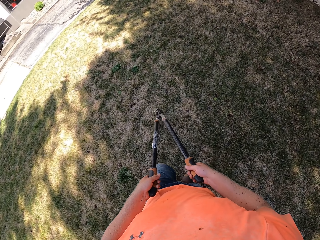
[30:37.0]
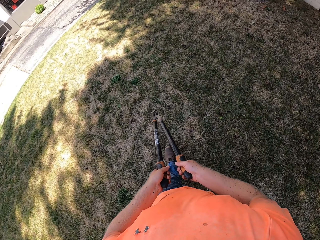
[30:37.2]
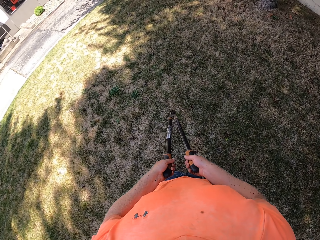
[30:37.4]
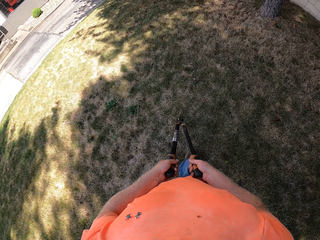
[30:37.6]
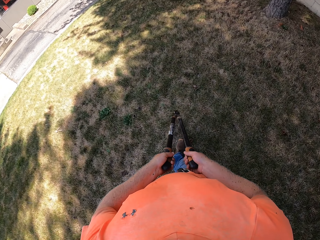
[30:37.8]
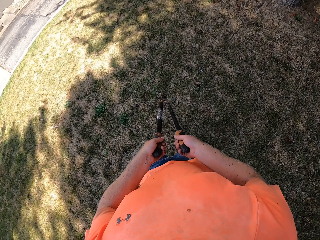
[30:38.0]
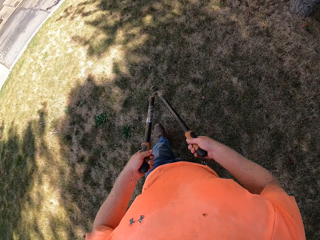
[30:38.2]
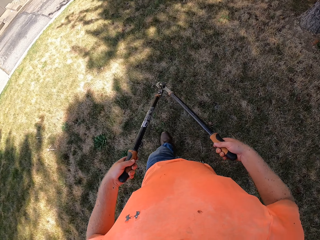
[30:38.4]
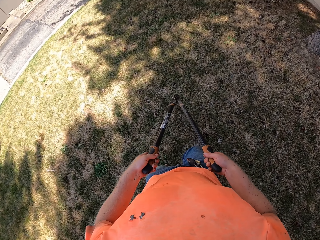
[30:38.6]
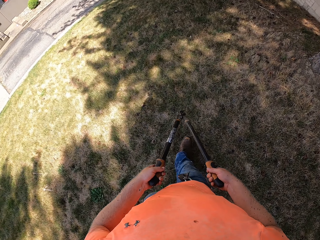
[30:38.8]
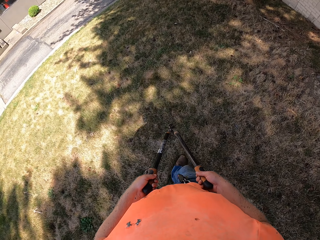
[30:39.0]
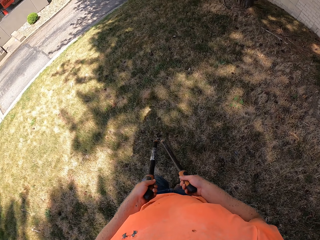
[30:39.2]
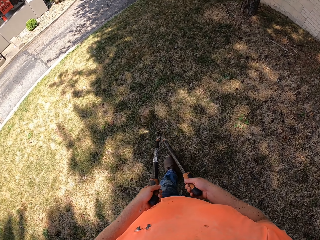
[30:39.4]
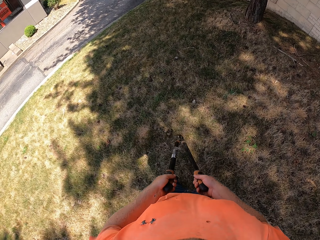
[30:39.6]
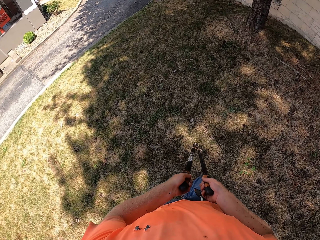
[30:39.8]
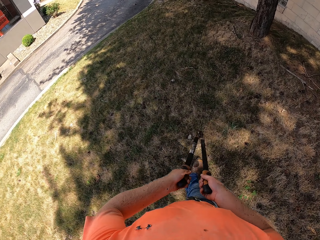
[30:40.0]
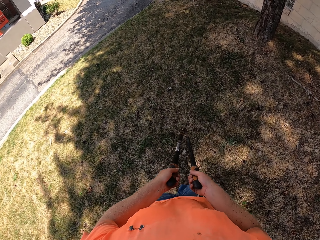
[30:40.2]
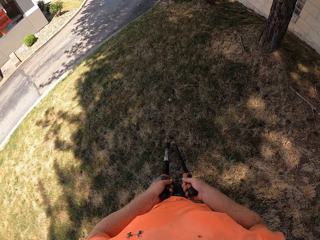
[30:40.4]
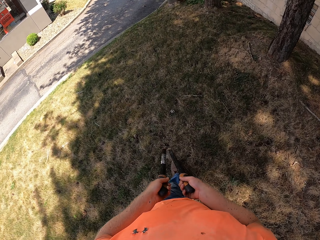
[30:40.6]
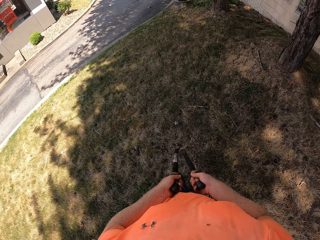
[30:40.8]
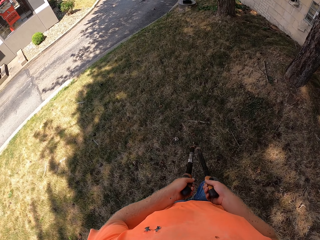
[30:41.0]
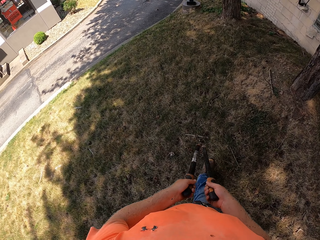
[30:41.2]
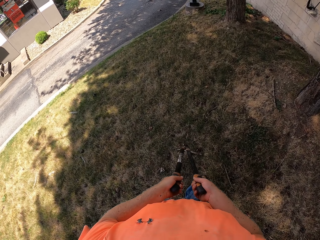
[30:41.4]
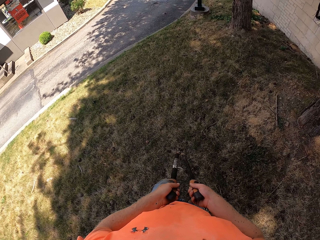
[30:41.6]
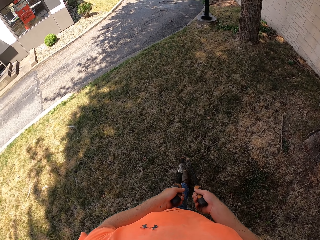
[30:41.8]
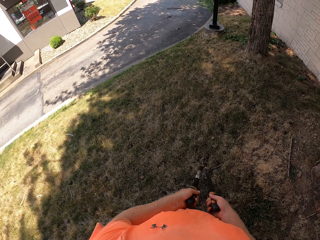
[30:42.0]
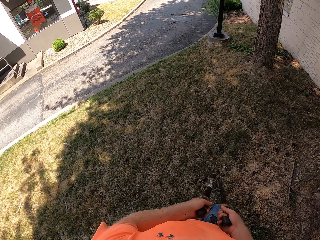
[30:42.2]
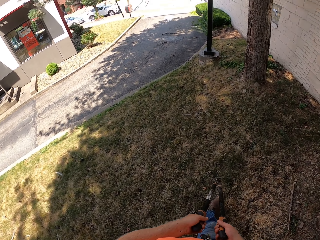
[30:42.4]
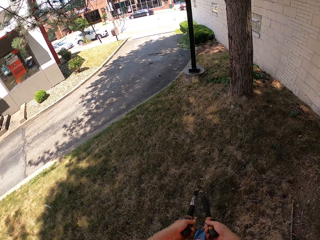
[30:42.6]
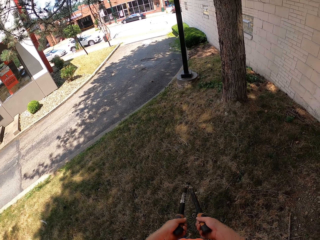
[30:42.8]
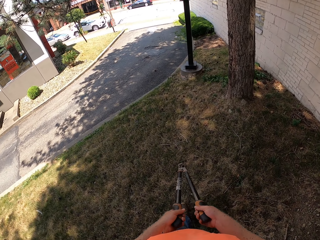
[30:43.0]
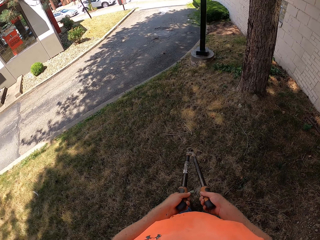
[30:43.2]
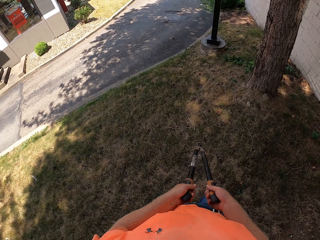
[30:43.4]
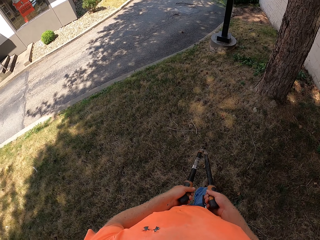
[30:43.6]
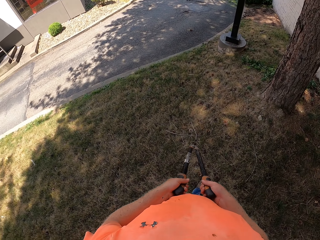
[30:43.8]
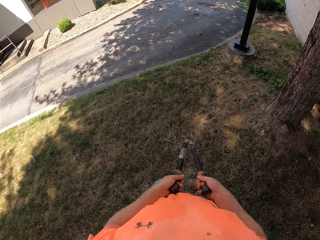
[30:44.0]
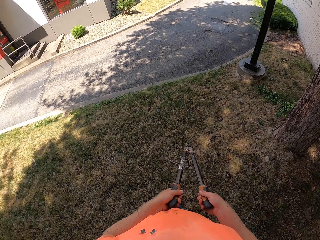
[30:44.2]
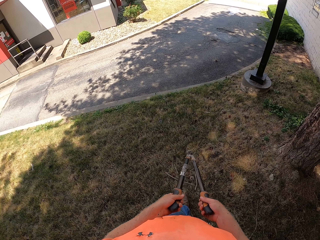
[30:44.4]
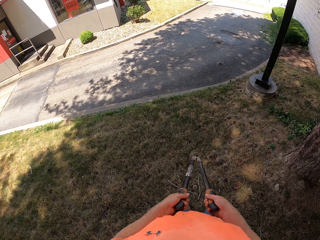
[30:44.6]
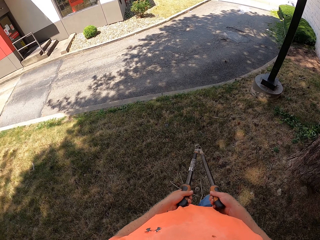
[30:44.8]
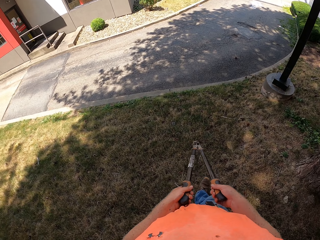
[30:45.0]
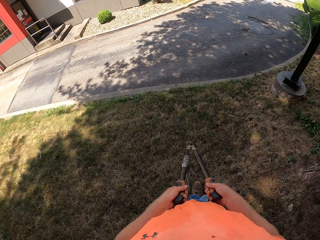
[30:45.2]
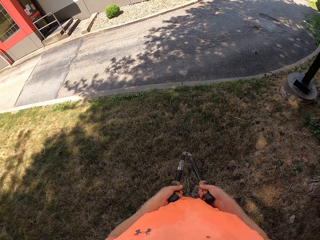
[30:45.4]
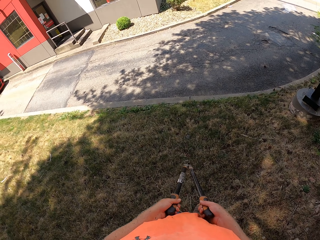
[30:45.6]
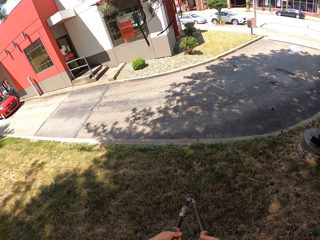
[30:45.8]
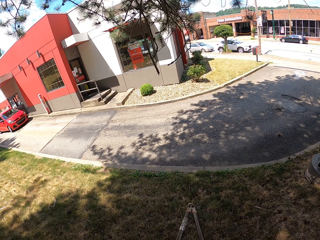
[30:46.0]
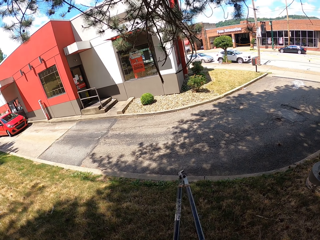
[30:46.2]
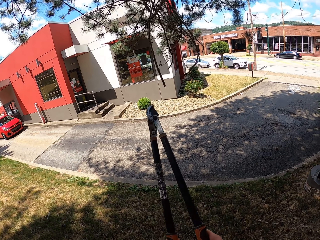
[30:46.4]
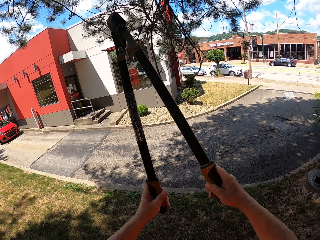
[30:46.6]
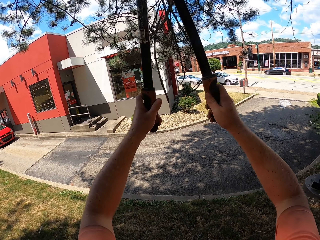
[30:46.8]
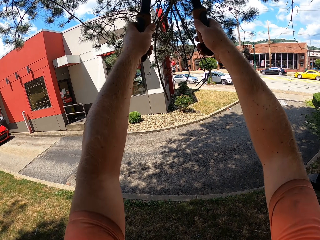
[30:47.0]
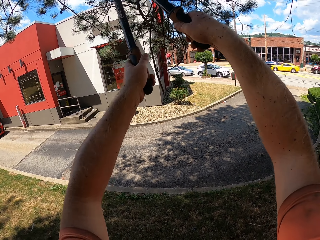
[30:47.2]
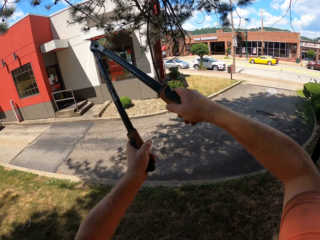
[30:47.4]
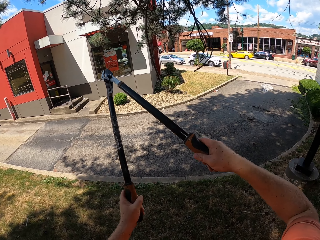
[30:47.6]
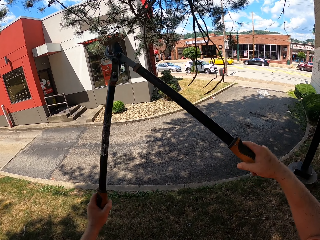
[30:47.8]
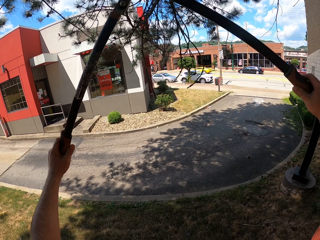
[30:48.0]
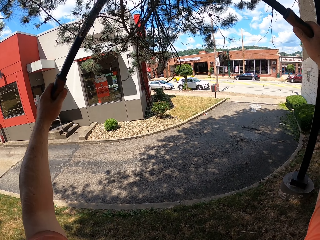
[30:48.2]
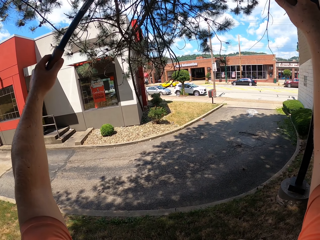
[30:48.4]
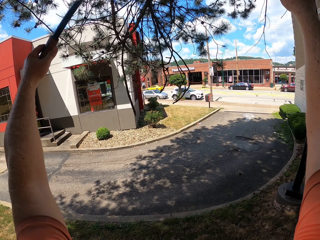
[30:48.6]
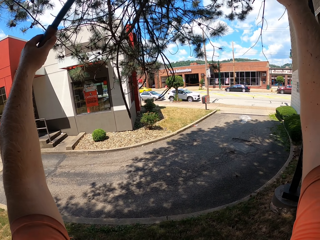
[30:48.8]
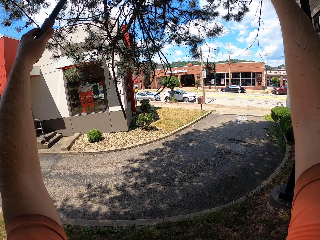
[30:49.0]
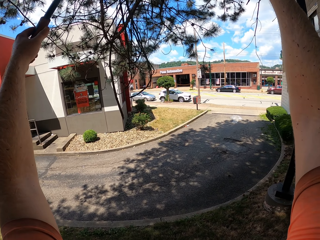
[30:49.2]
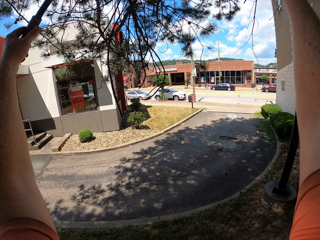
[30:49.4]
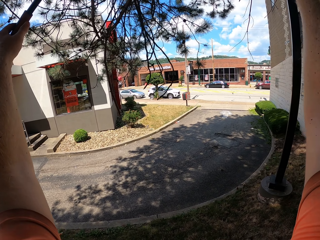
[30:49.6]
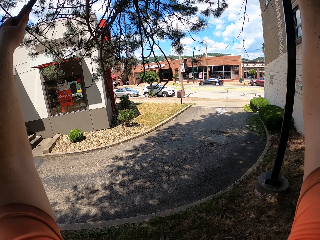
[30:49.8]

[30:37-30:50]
The camera wearer cuts the branches of a tree with the lawn shear in his hands.

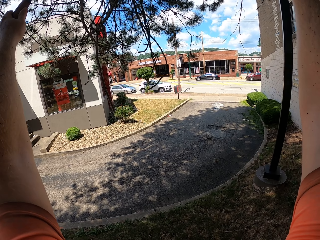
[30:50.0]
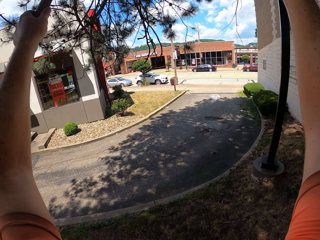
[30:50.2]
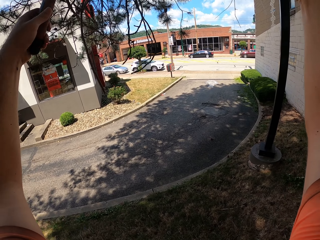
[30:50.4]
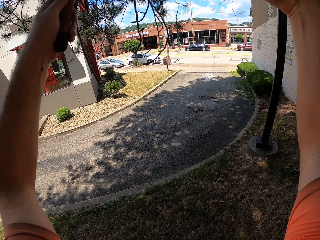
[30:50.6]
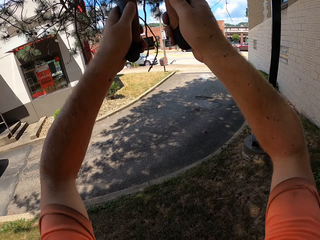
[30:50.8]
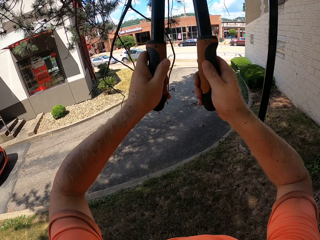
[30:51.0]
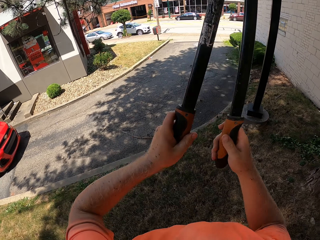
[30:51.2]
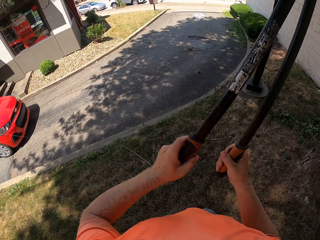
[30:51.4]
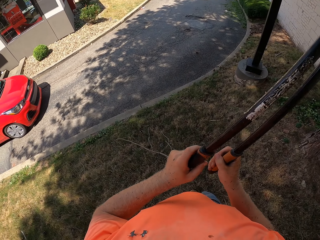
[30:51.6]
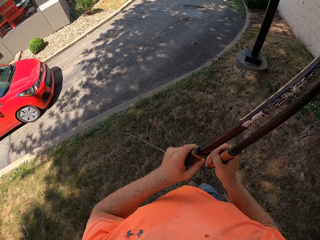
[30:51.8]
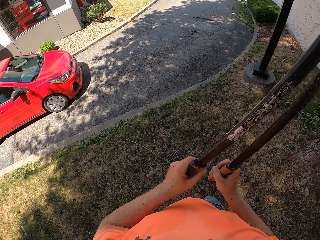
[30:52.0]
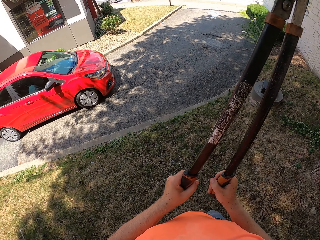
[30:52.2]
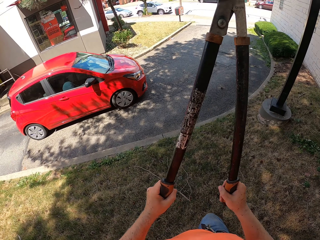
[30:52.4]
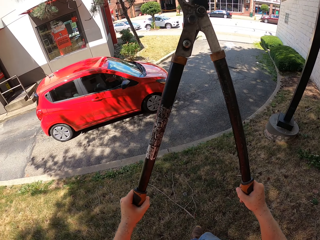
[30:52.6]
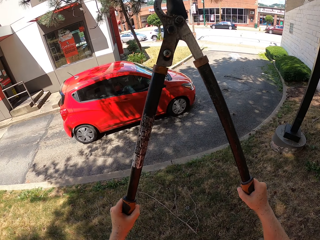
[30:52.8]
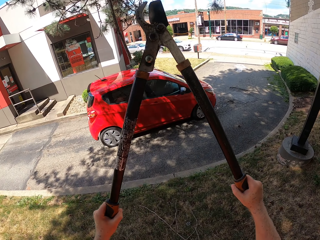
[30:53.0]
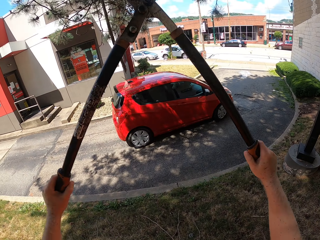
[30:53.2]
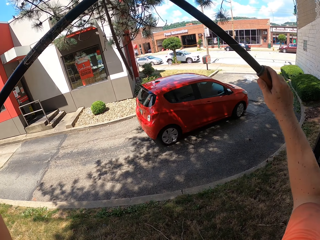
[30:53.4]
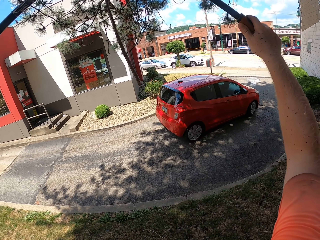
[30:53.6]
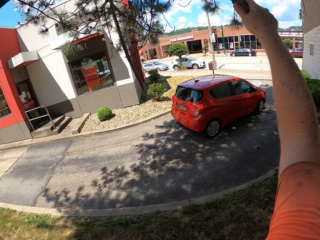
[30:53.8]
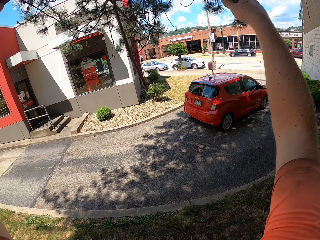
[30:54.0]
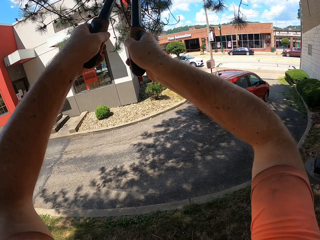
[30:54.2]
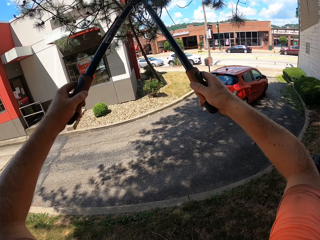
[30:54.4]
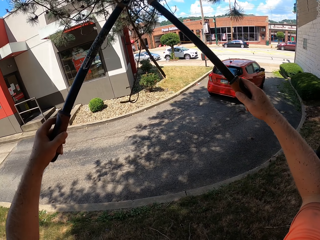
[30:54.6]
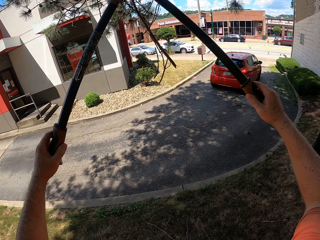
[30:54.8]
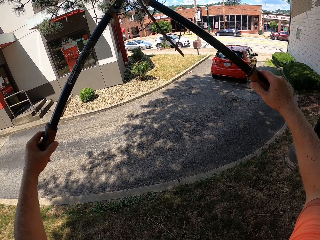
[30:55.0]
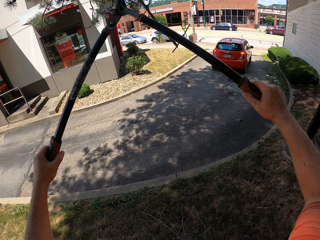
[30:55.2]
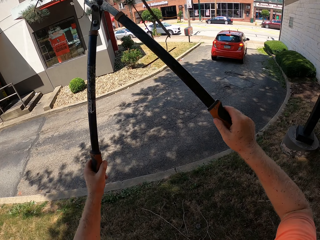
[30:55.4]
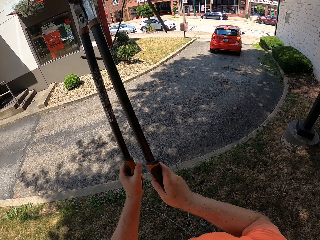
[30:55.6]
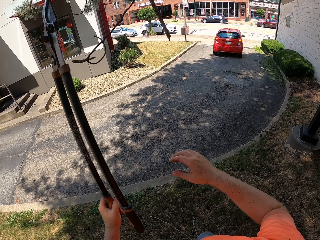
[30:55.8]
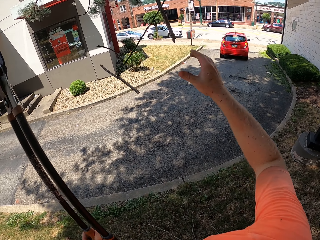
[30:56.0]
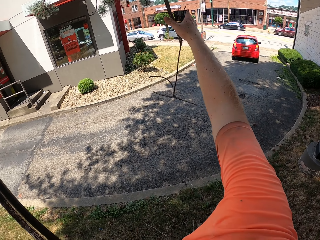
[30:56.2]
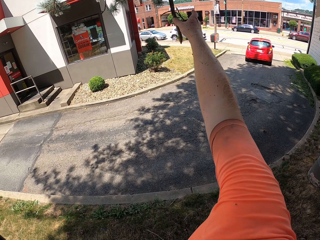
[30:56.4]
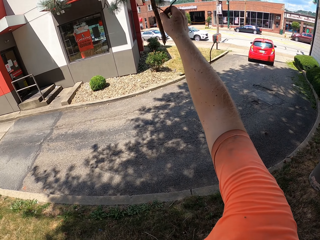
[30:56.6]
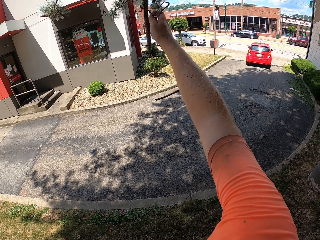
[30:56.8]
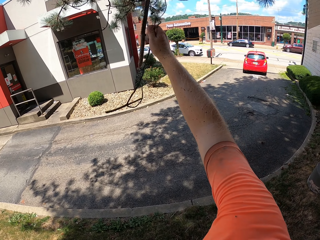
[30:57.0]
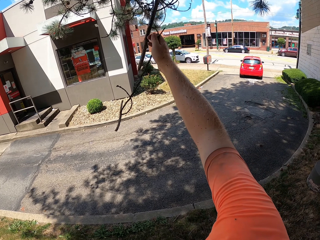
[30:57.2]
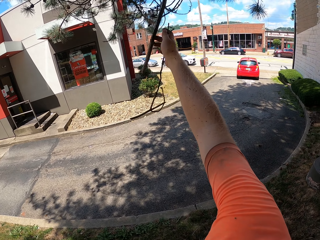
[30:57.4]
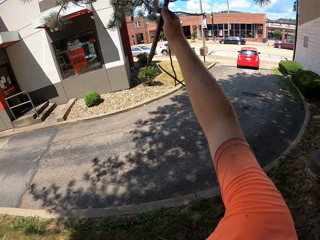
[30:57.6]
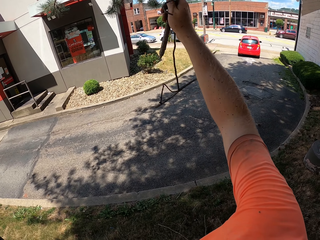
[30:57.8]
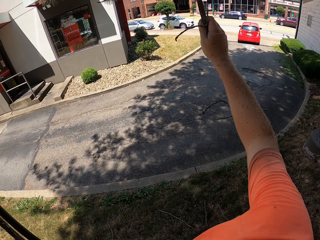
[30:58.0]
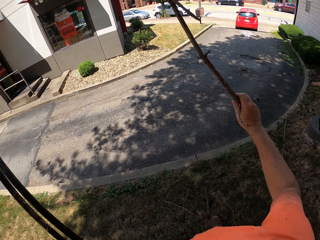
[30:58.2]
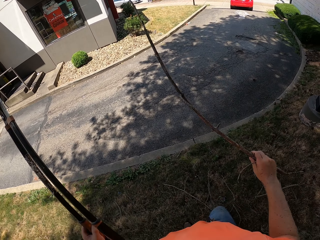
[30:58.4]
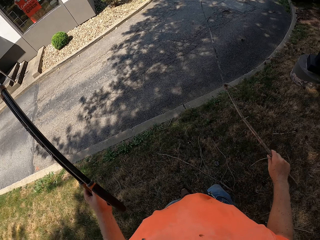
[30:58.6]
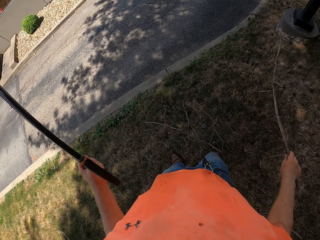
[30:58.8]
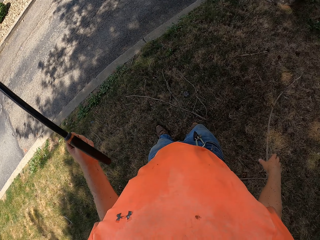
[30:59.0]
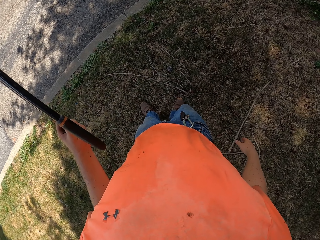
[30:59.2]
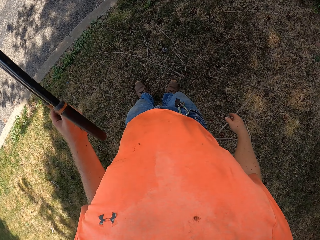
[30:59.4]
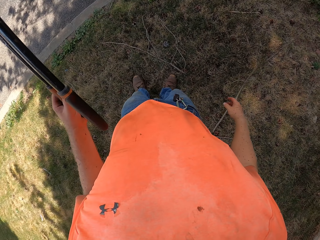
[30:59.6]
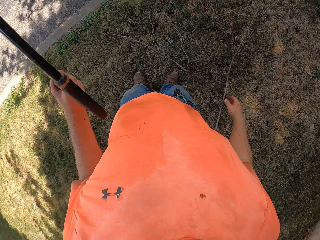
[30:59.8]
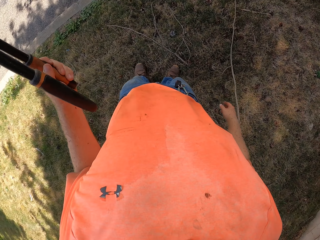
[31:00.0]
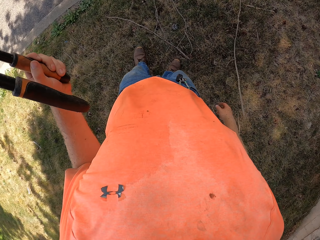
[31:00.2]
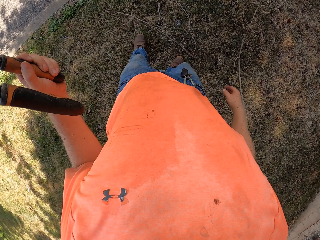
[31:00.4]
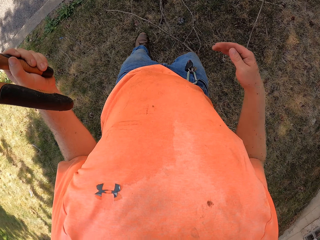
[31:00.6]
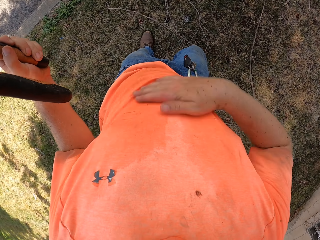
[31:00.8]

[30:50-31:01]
The camera wearer trims the garden with the clipper shear. He takes down a branch from the tree with his right hand. He drops the branch on the ground with his right hand.
